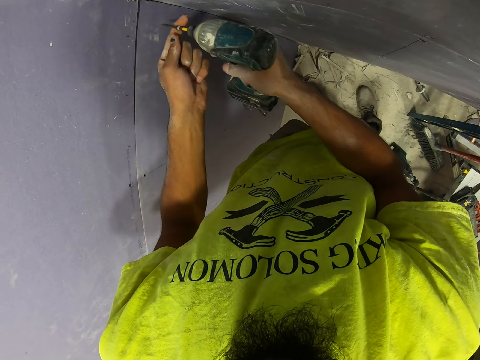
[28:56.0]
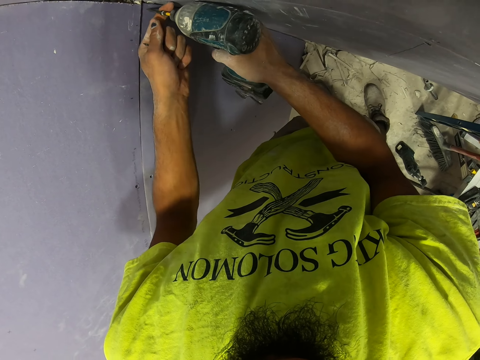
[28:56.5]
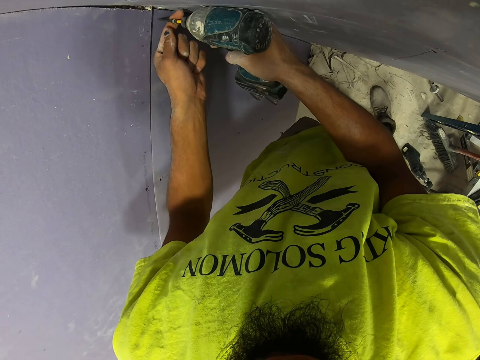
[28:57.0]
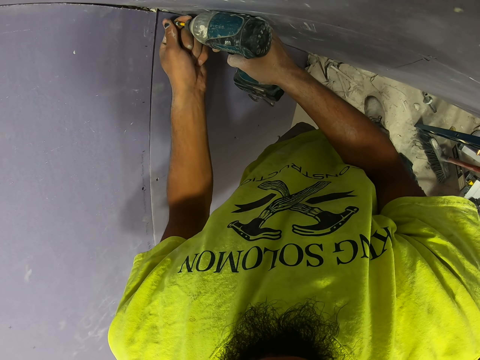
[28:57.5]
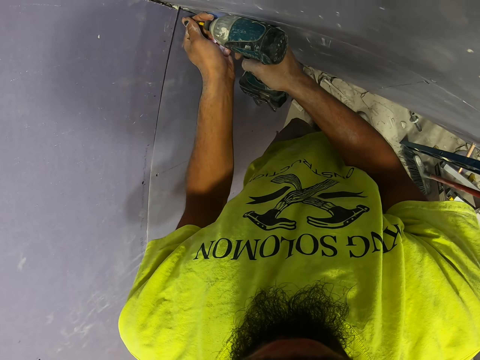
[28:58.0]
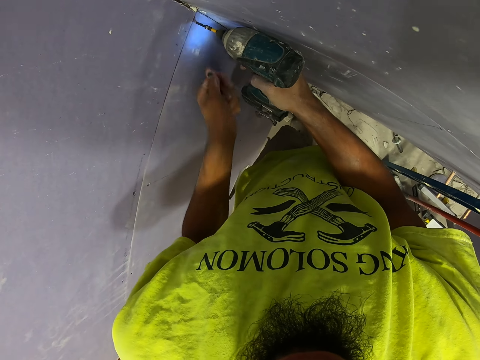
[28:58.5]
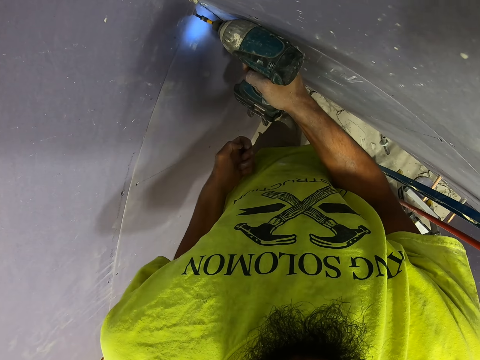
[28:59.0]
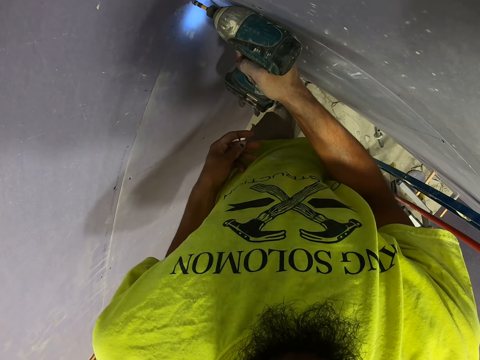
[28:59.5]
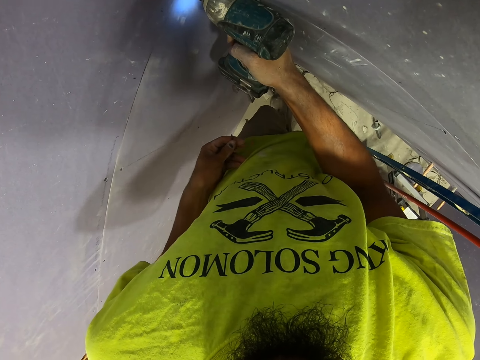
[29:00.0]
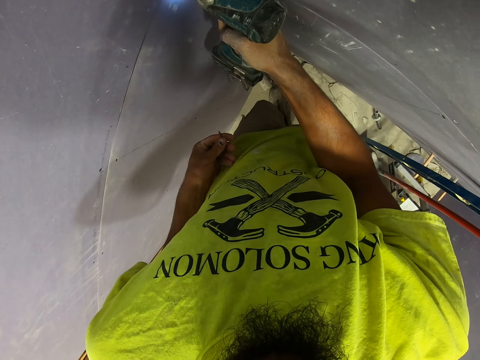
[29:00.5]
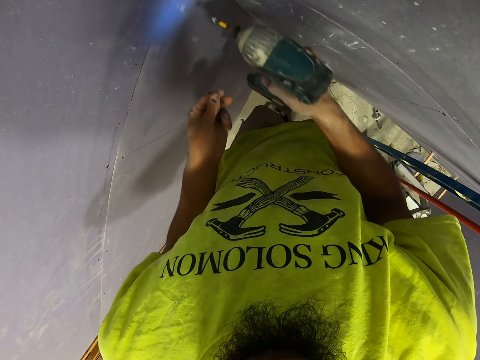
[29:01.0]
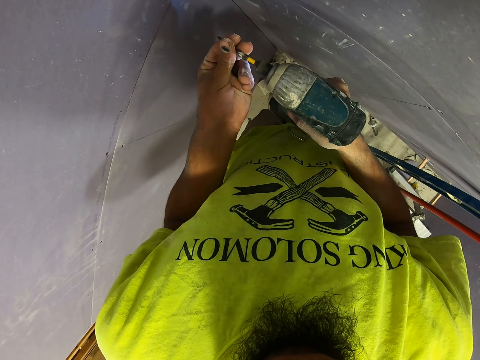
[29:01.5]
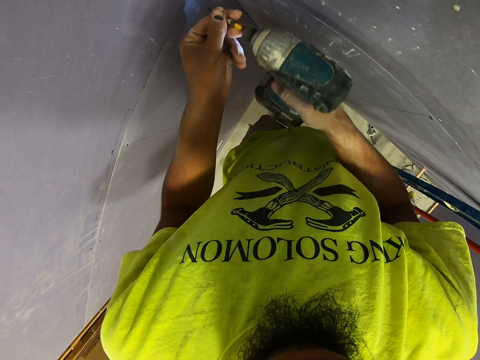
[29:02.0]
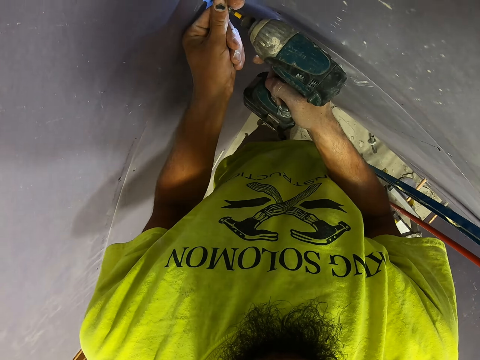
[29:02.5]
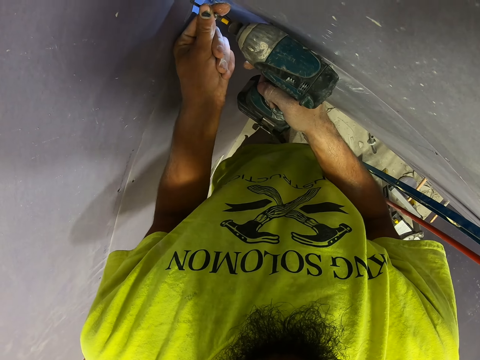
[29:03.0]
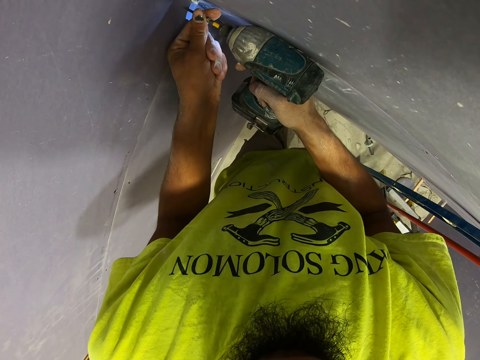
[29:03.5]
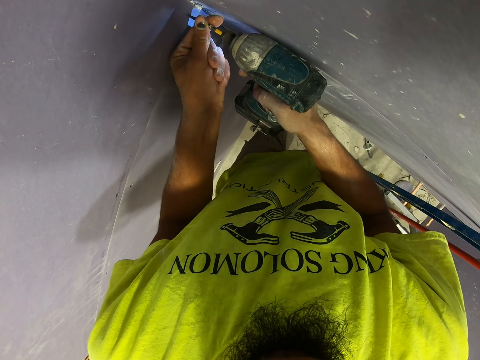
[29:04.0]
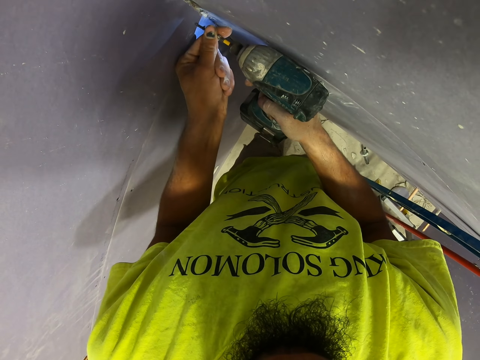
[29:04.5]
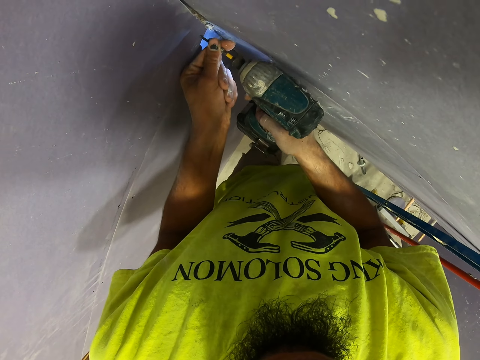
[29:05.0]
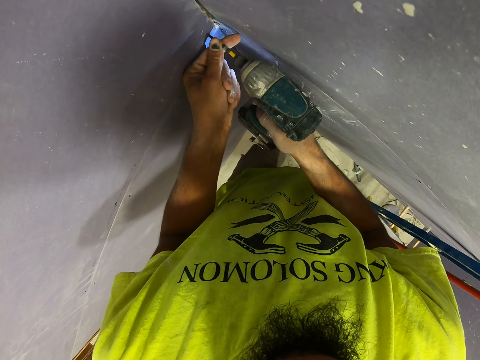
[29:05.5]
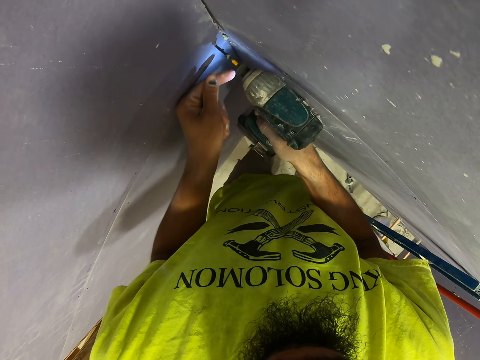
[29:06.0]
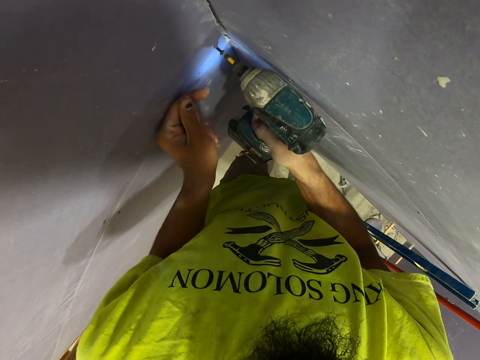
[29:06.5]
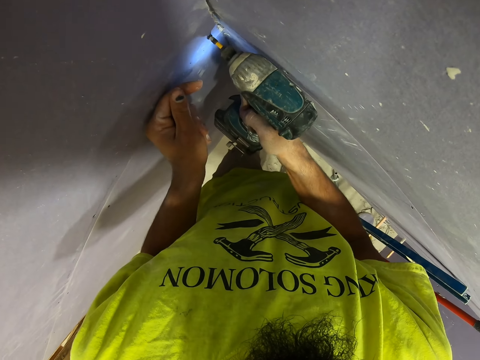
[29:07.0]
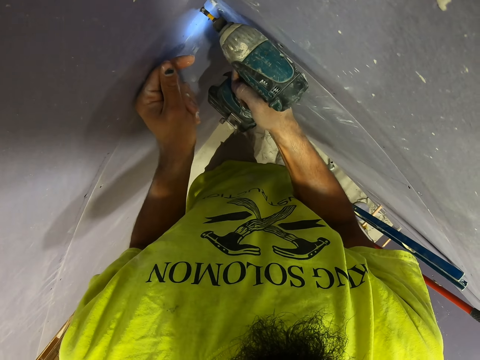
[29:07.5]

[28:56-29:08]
The camera wearer drills the screw into the board. They put the screw on the impact driver. They drill the screw into the board.

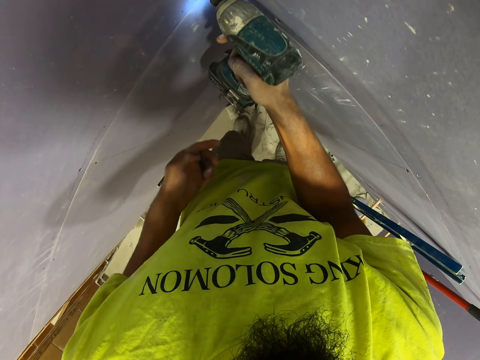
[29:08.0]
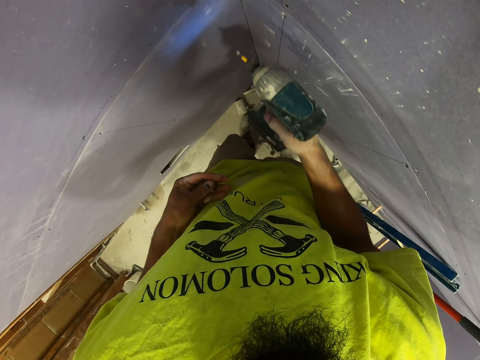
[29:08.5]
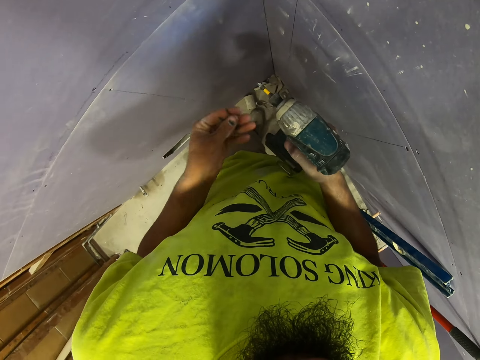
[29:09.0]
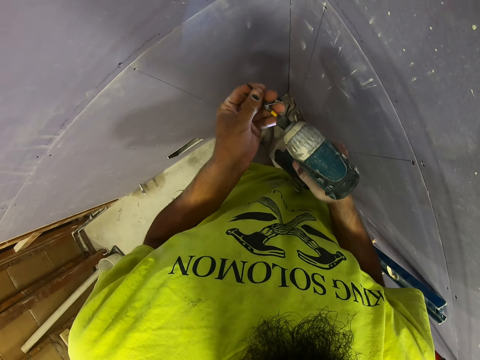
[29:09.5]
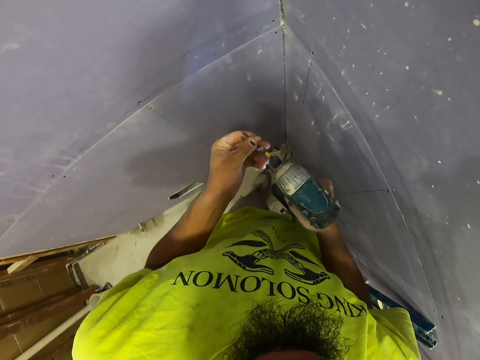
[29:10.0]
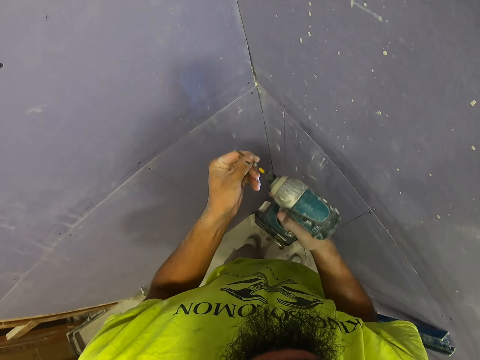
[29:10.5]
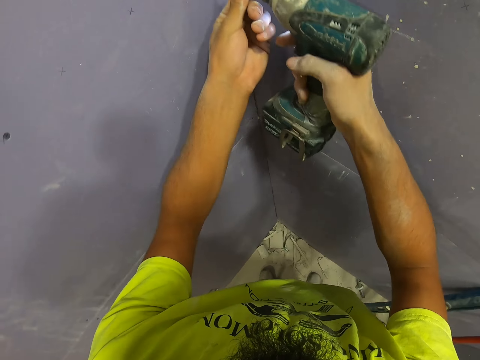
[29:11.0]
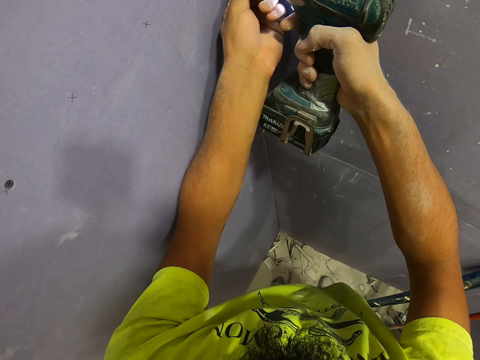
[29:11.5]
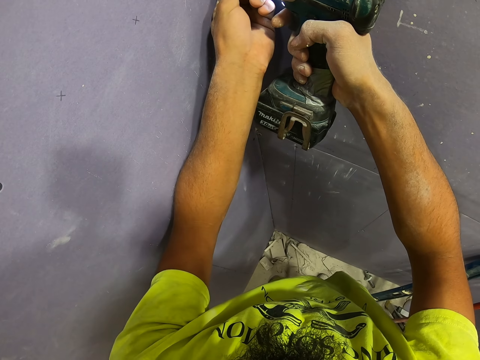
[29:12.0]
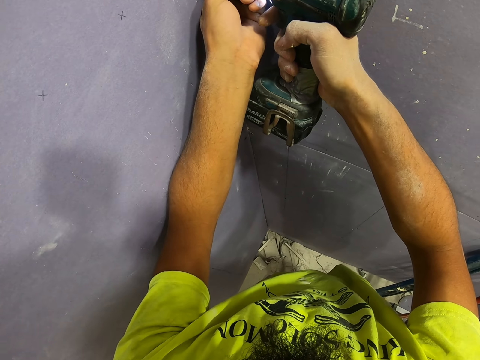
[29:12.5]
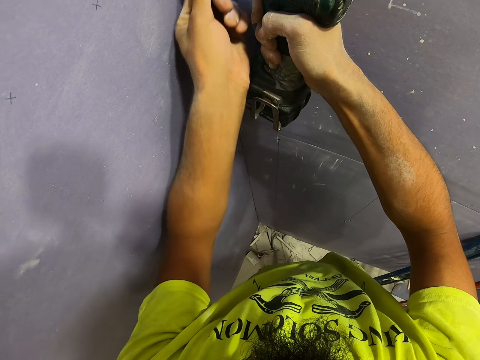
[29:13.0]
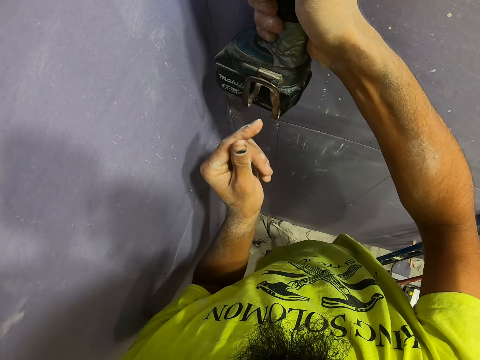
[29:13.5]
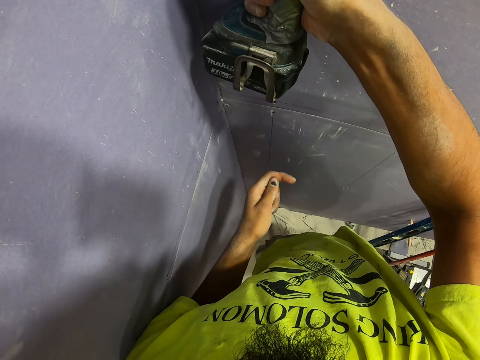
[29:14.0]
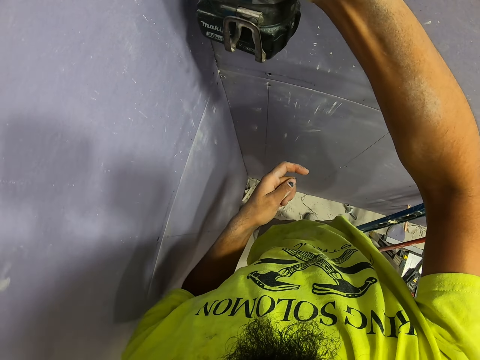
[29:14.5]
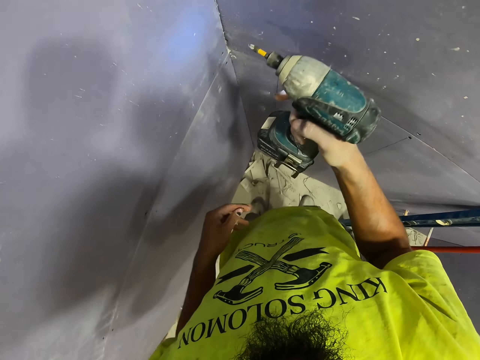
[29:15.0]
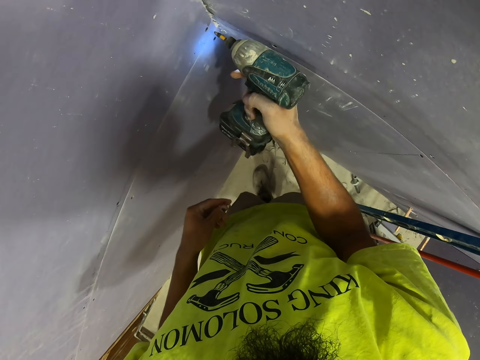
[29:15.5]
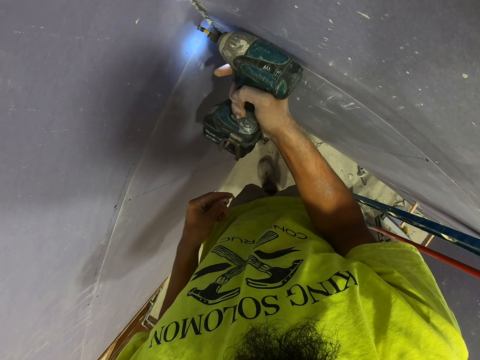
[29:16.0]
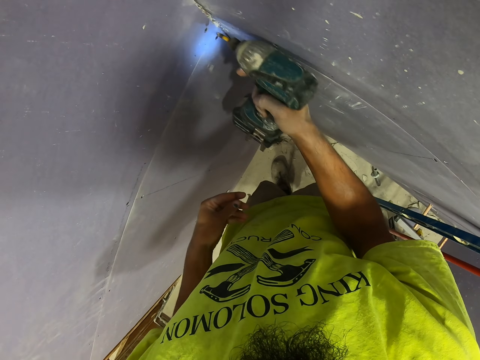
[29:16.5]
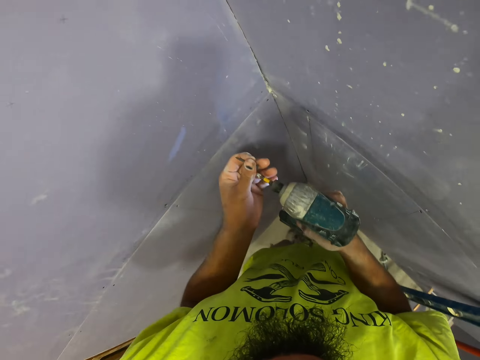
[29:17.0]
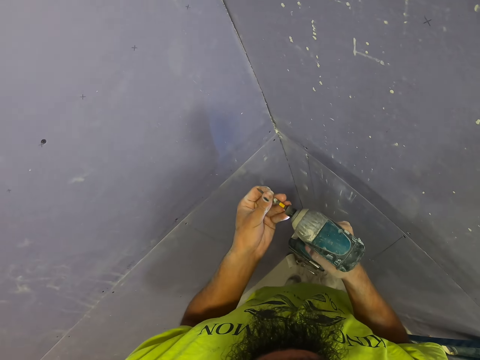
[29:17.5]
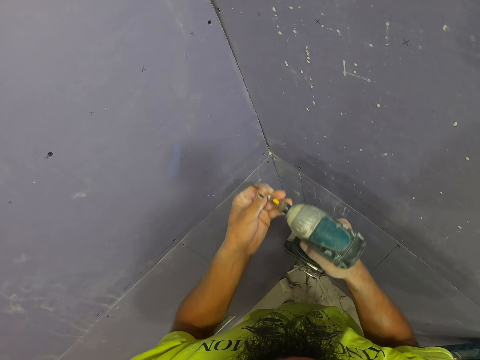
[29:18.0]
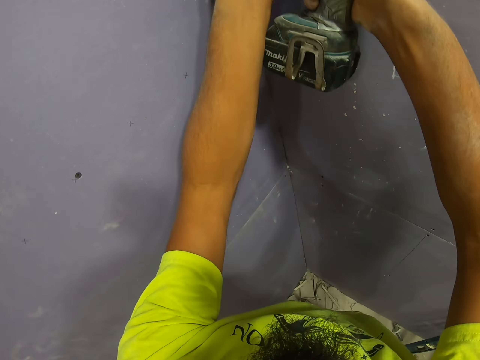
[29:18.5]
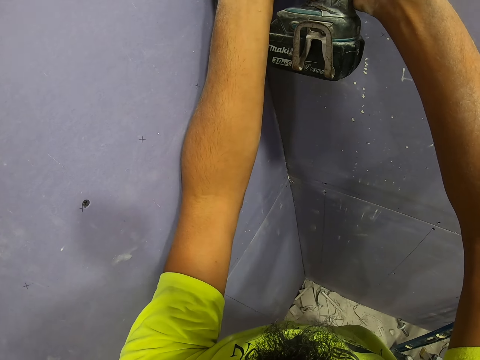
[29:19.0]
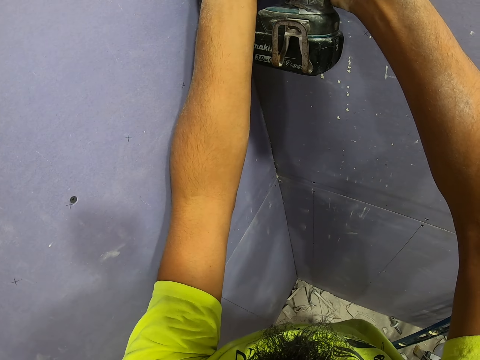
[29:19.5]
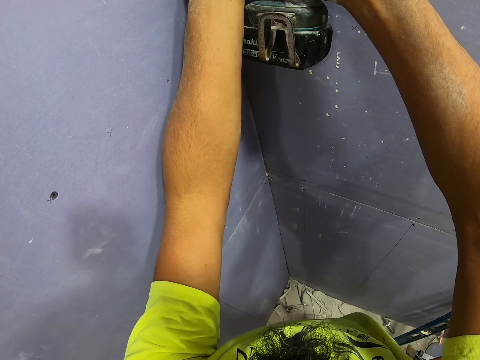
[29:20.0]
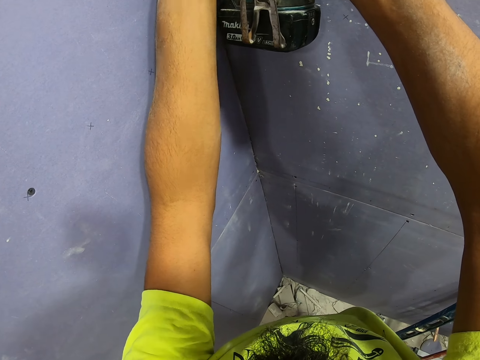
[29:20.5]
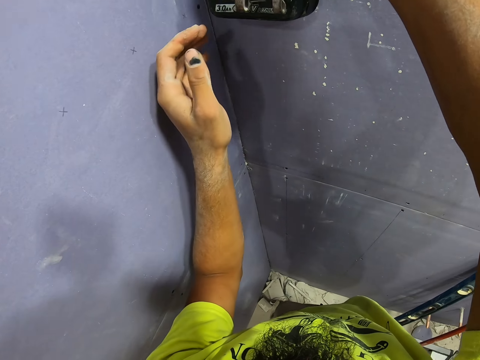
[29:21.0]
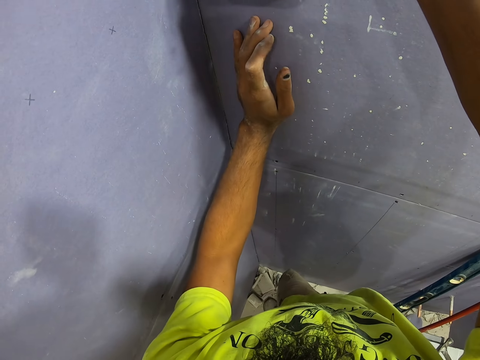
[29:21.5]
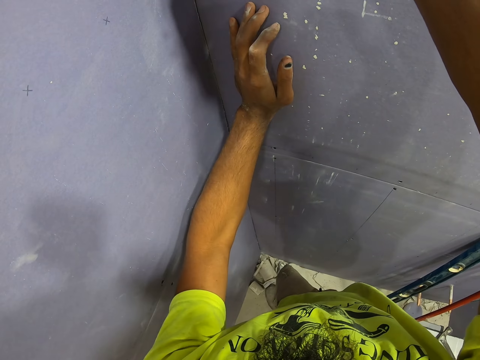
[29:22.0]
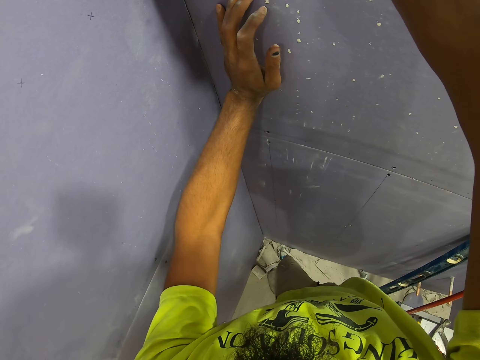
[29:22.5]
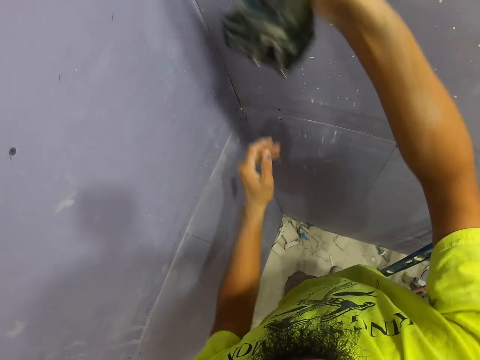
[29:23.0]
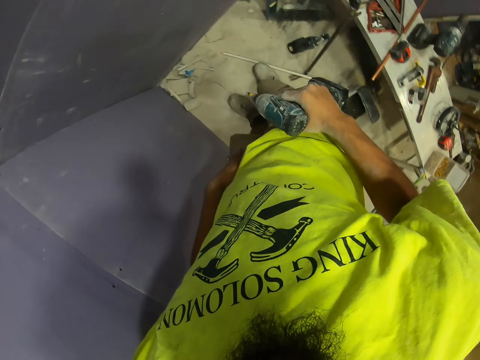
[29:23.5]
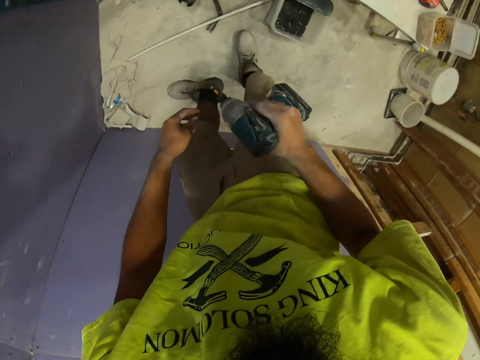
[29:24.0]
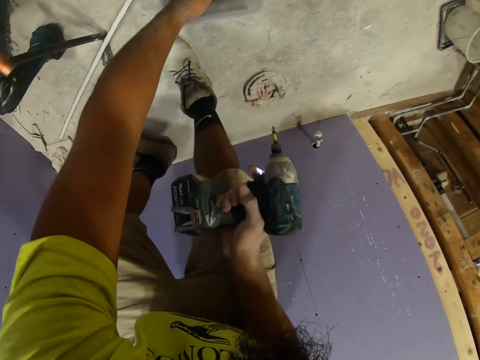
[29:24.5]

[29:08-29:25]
The camera wearer puts the screw on the impact driver. They drill the screw into the board. They put the screw on the impact driver. They drill the screw into the board. They bend on the floor.
